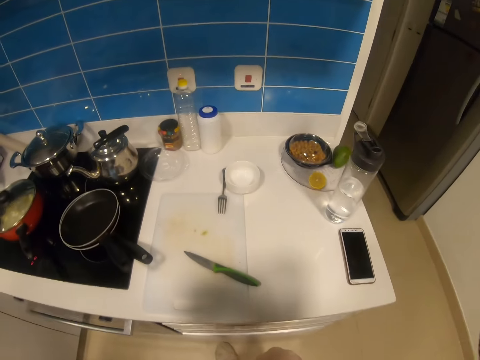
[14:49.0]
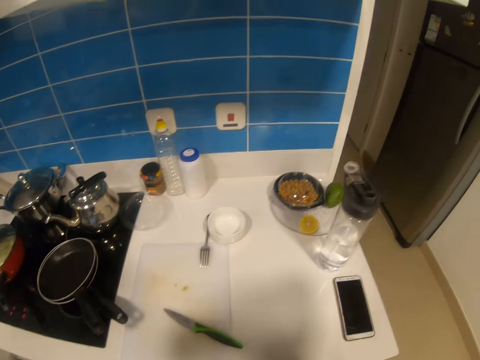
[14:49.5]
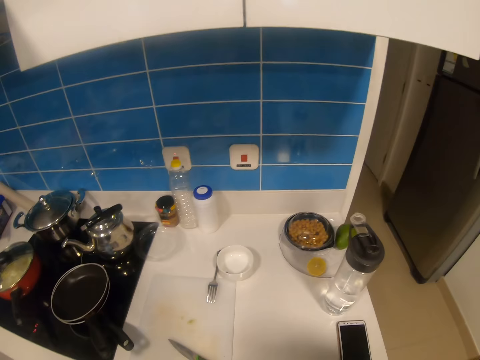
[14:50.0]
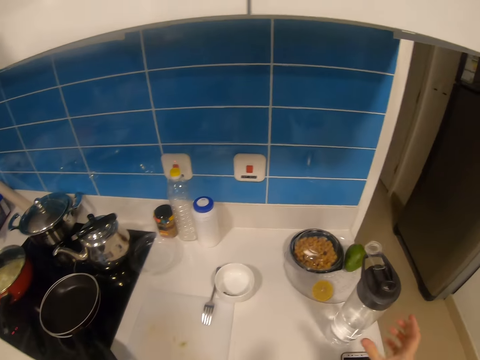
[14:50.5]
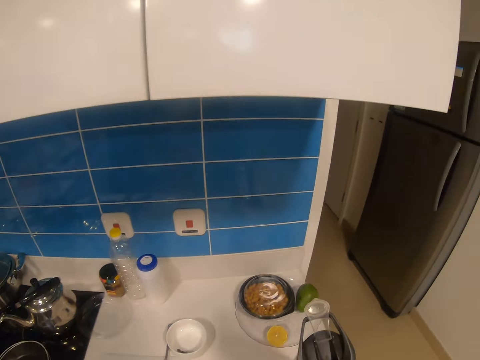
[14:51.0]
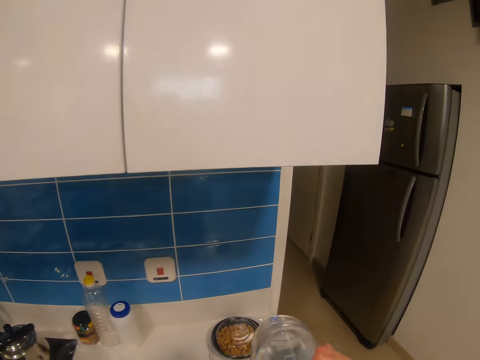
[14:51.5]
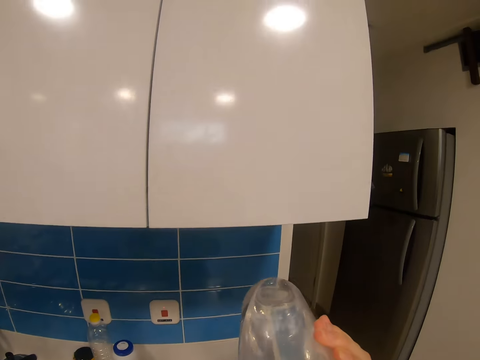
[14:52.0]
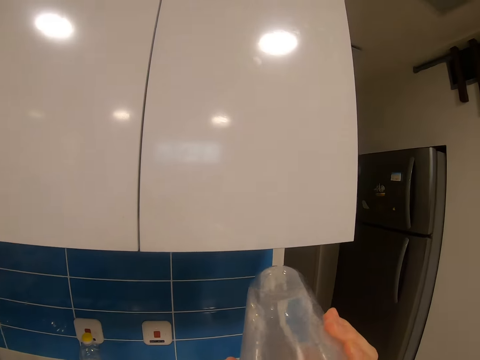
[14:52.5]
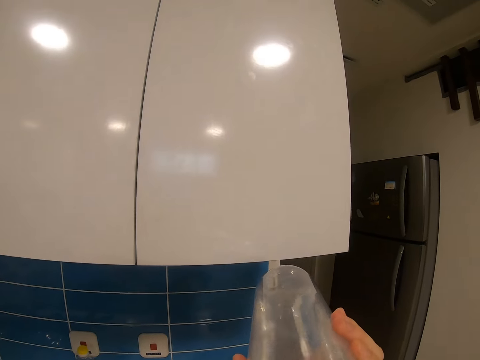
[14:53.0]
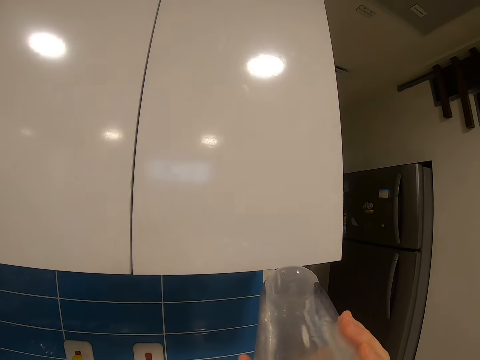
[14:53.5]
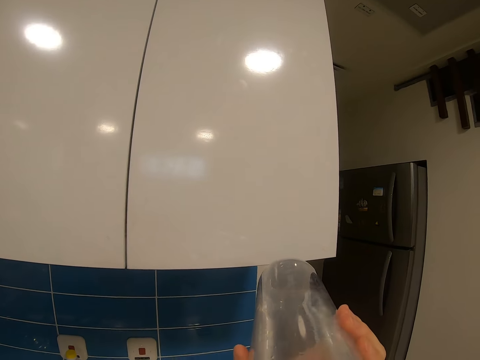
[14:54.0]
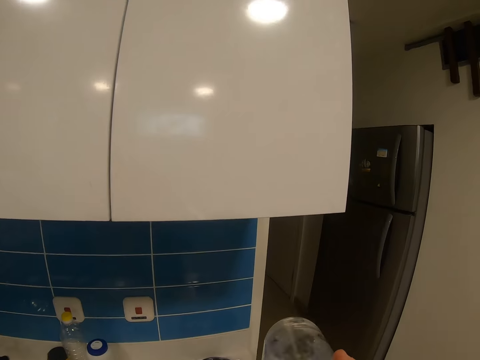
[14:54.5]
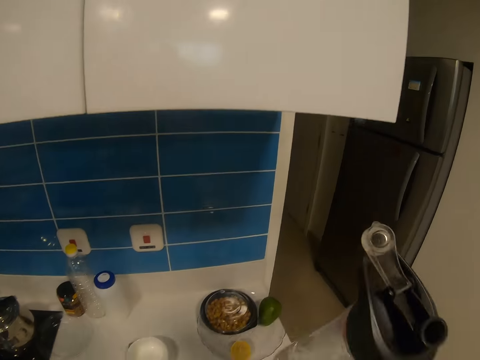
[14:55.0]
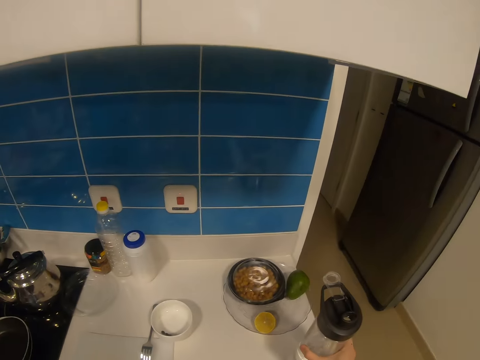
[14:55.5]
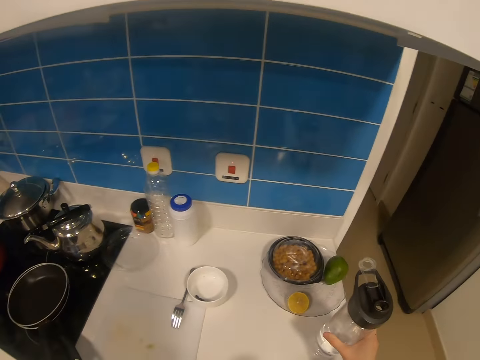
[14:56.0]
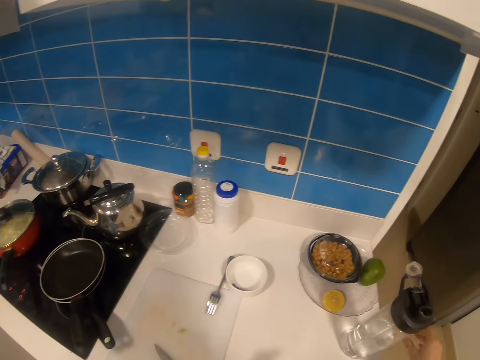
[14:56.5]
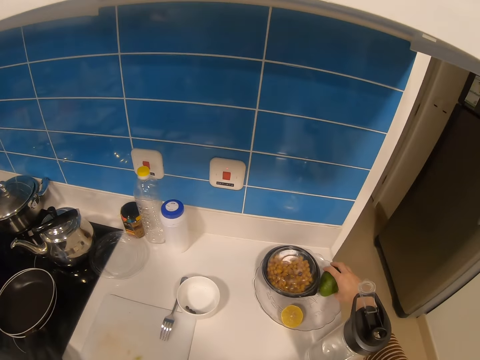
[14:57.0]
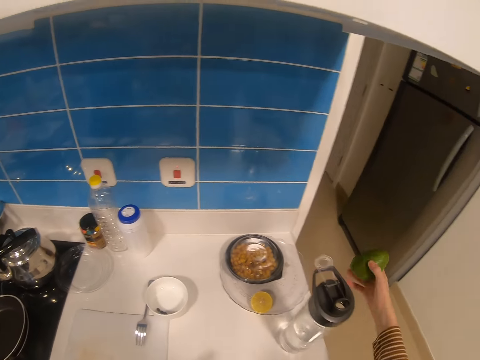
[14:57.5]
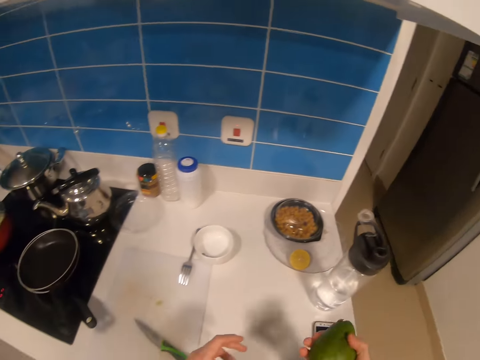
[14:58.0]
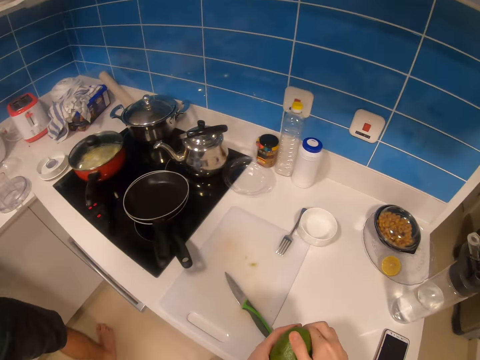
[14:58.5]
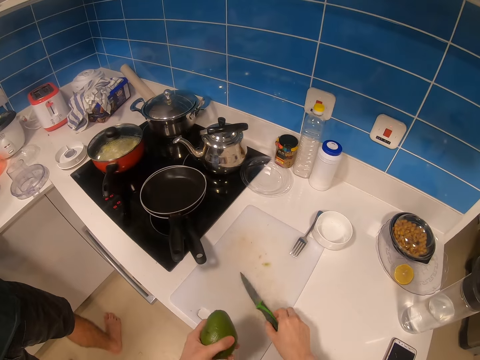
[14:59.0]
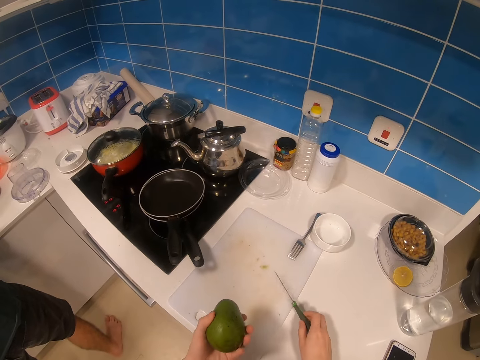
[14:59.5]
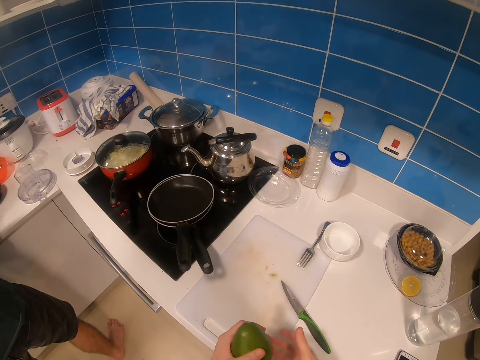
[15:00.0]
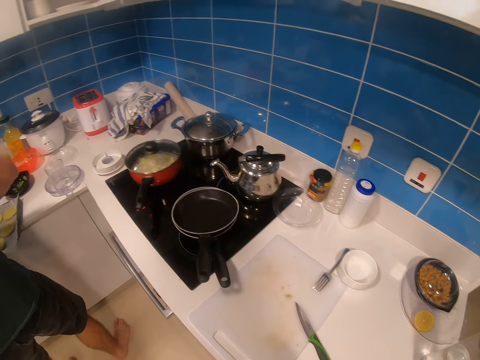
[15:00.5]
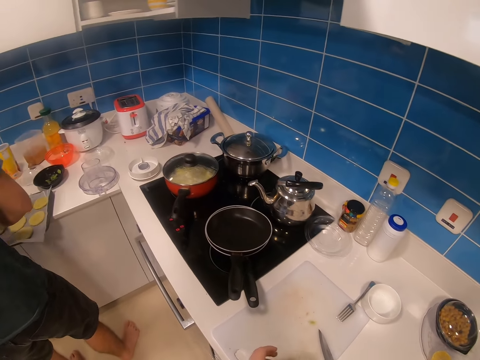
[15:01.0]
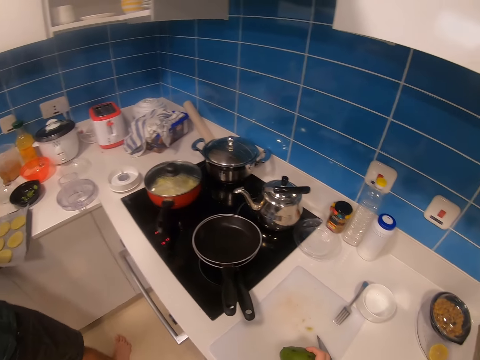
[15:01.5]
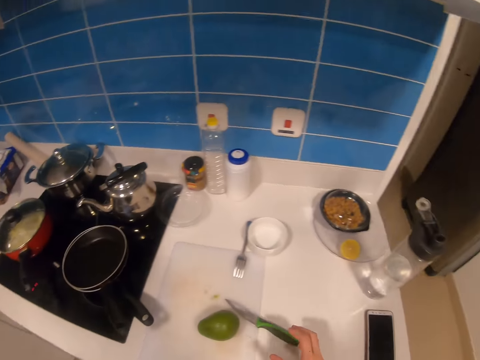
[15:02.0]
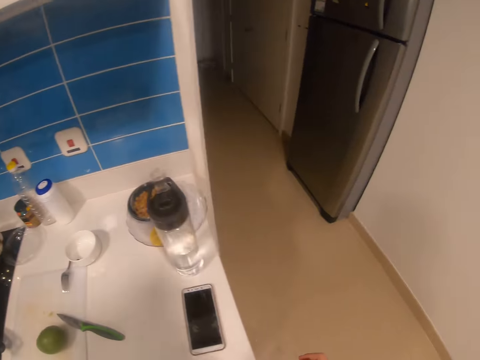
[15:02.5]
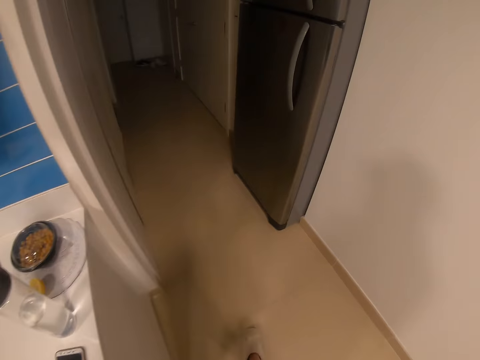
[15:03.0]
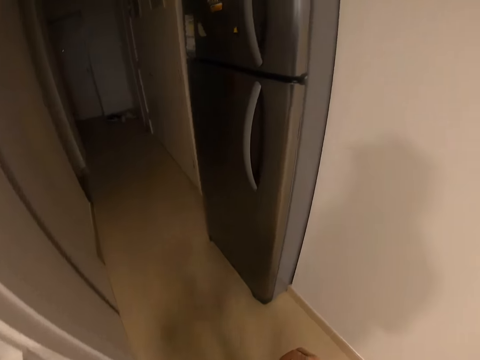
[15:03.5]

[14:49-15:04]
The camera wearer walks towards the phone. They pick a water bottle with the right hand. They drink water from the water bottle. They put the water bottle on the kitchen counter. They pick an avocado with the right hand. They pick a knife. They put the knife on the kitchen counter. They hold the knife with the right hand.

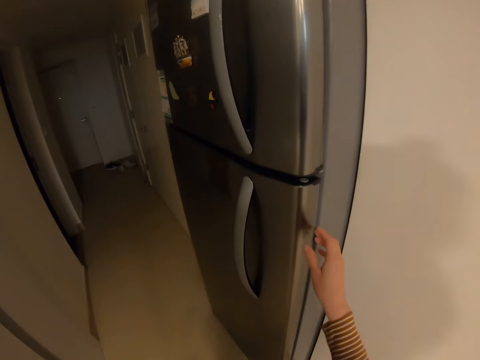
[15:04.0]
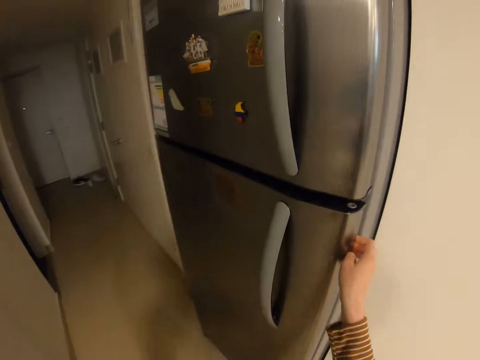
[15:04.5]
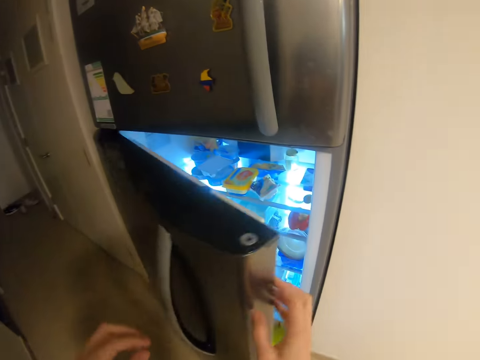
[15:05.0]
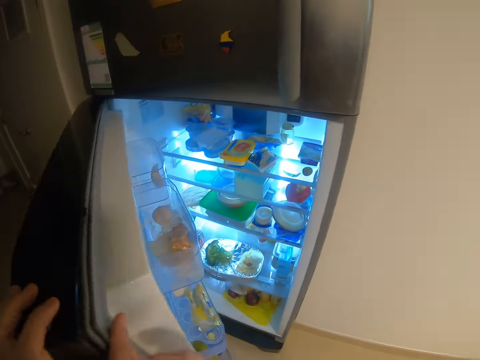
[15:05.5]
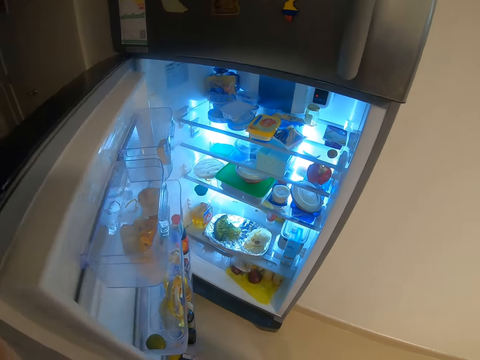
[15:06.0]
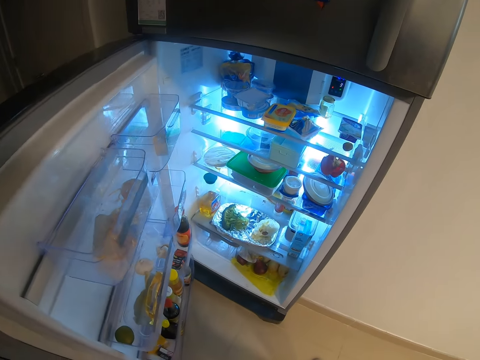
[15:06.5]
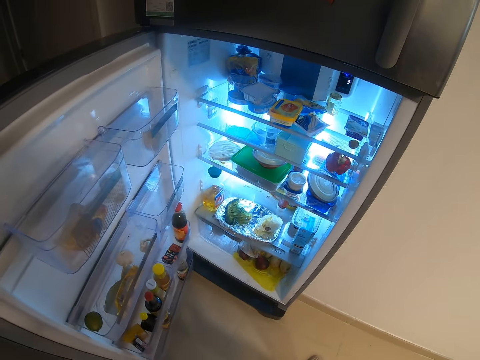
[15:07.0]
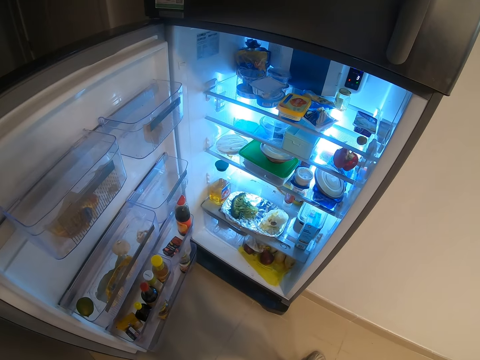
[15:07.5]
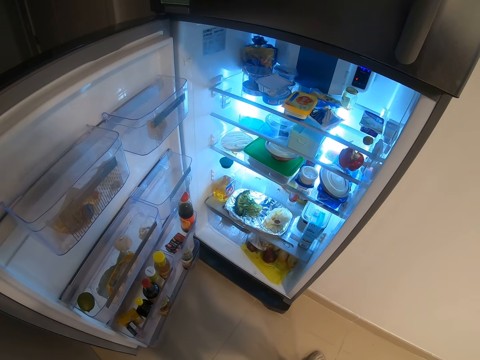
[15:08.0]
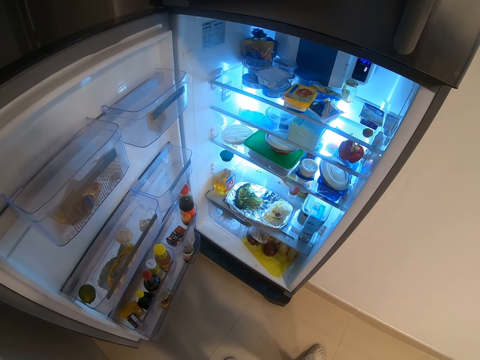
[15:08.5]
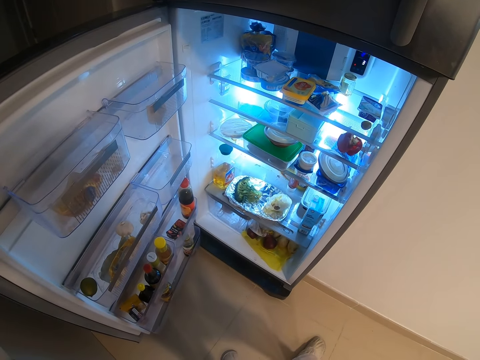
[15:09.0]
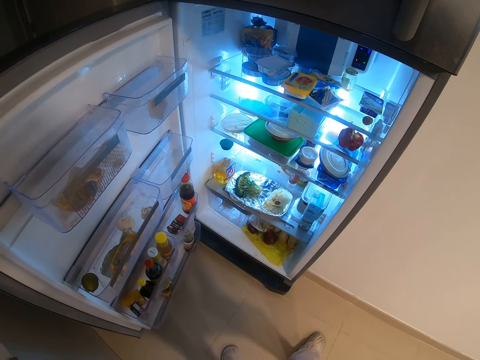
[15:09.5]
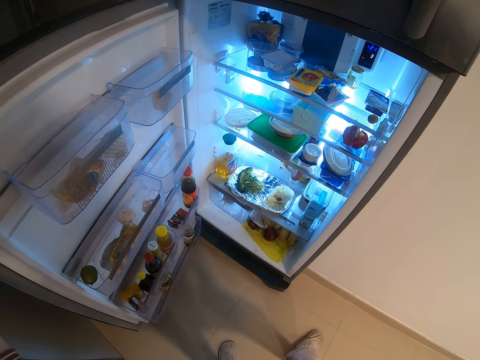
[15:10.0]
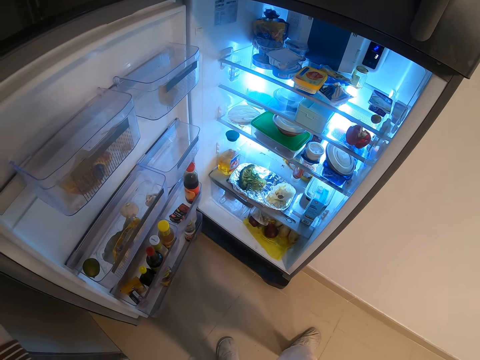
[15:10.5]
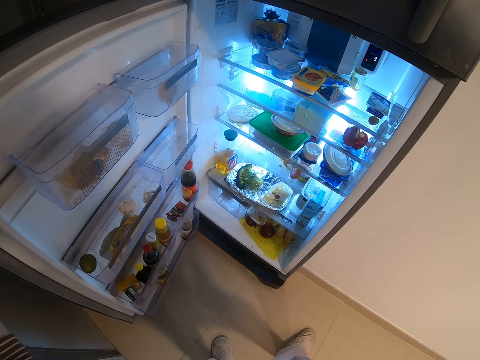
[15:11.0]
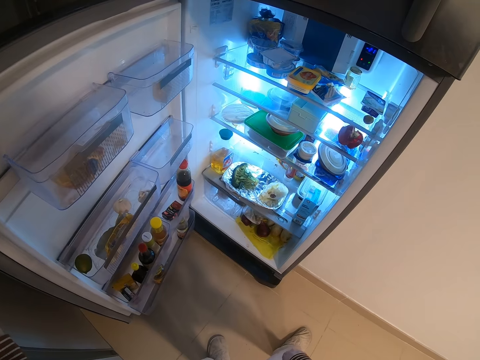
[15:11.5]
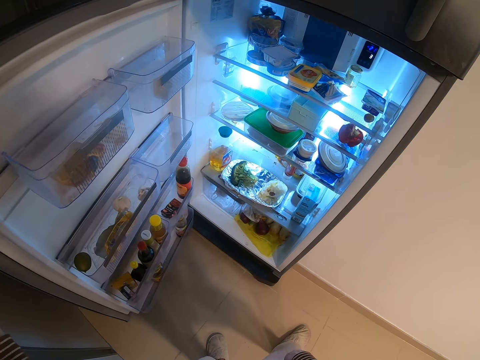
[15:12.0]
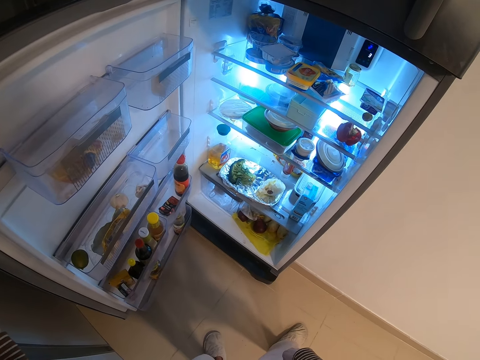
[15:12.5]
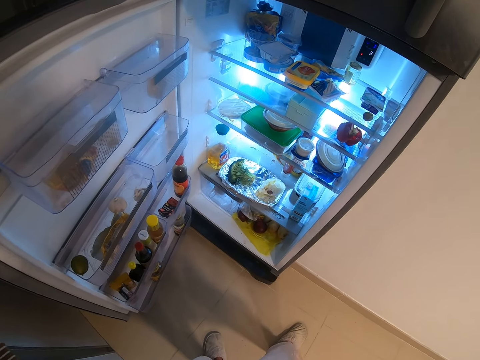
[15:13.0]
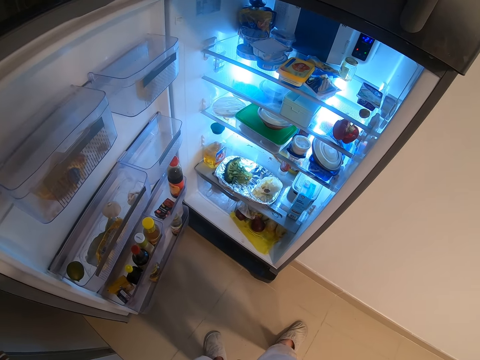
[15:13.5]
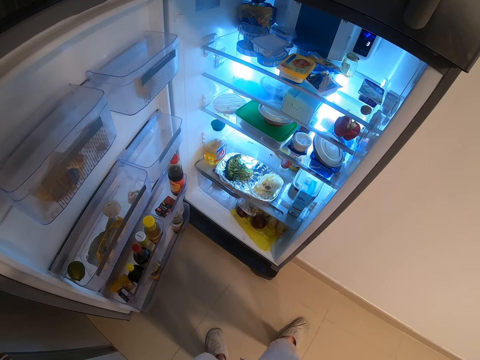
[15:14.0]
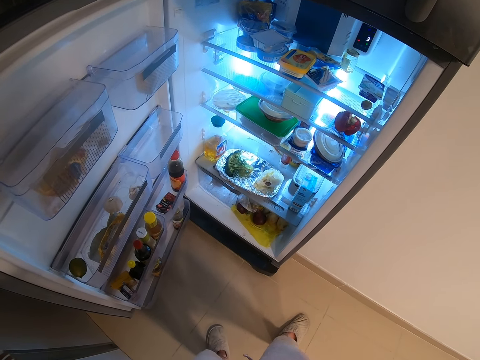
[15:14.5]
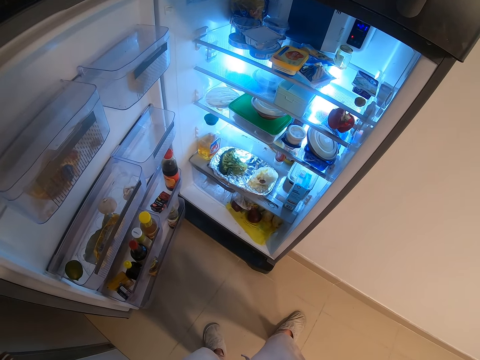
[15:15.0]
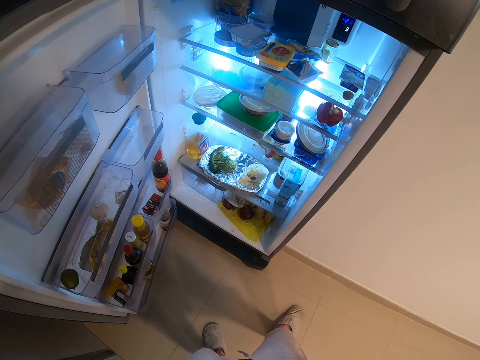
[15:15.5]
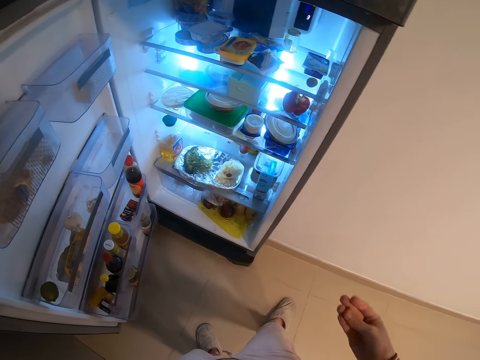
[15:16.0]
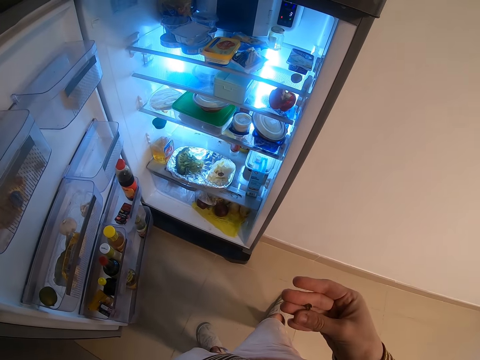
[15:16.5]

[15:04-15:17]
The camera wearer opens the fridge door with the right hand. They look at the fridge.
